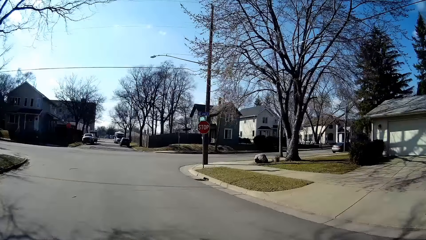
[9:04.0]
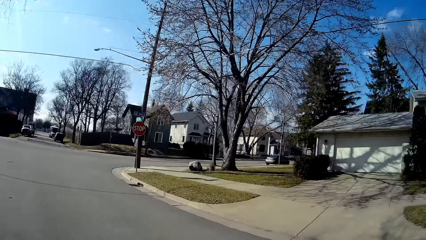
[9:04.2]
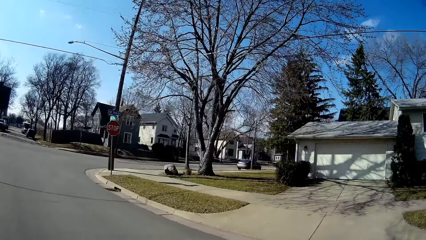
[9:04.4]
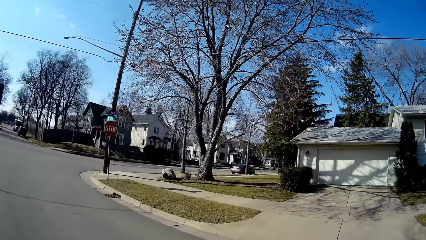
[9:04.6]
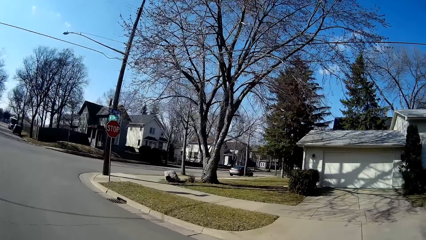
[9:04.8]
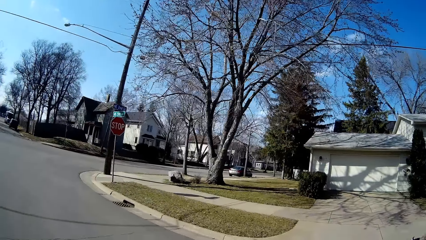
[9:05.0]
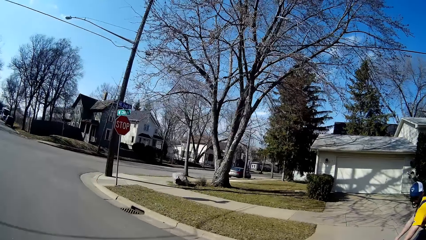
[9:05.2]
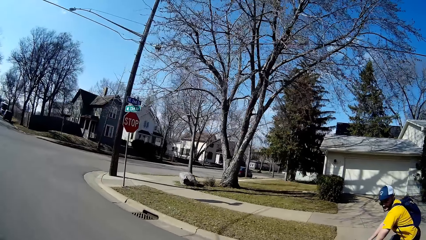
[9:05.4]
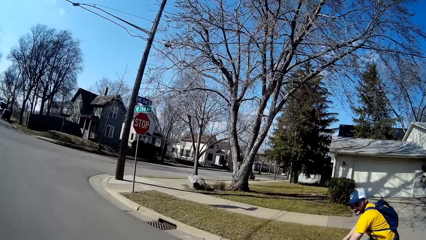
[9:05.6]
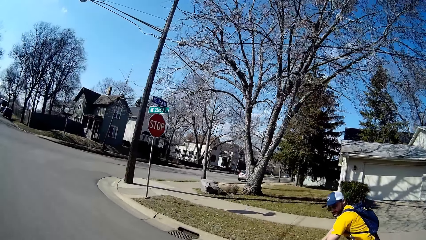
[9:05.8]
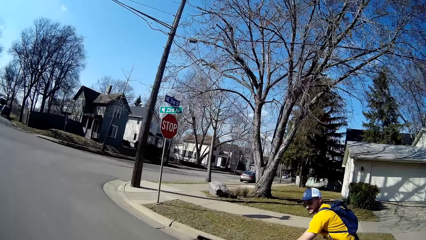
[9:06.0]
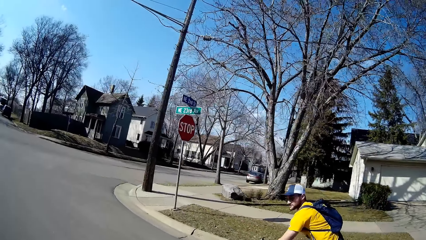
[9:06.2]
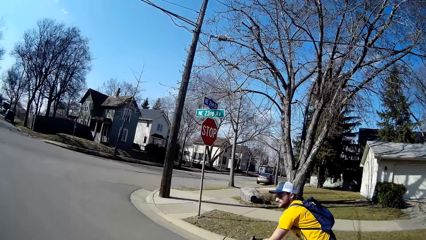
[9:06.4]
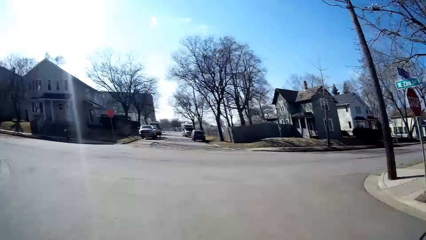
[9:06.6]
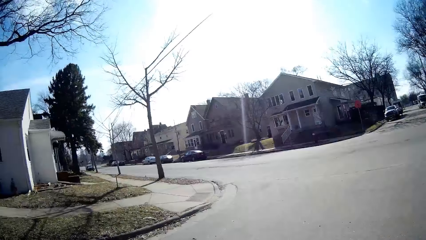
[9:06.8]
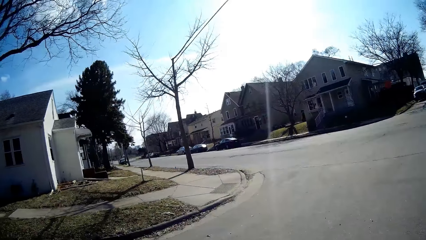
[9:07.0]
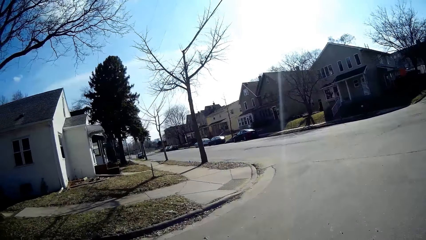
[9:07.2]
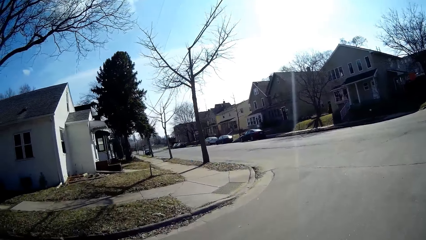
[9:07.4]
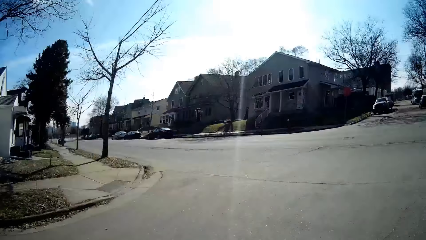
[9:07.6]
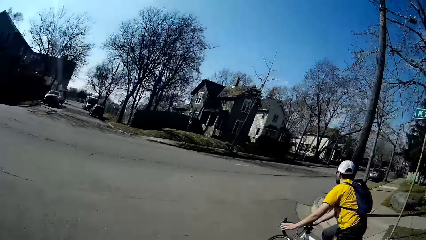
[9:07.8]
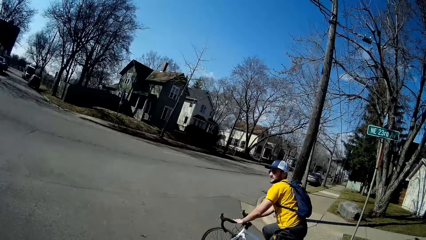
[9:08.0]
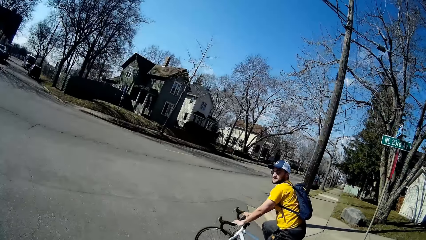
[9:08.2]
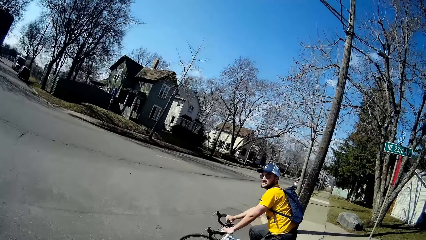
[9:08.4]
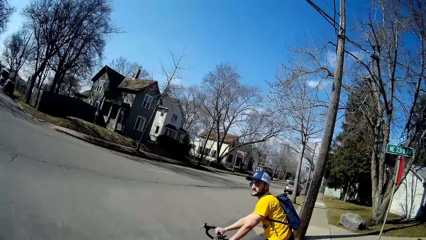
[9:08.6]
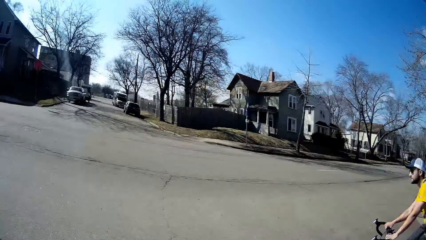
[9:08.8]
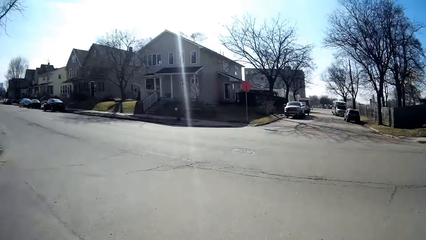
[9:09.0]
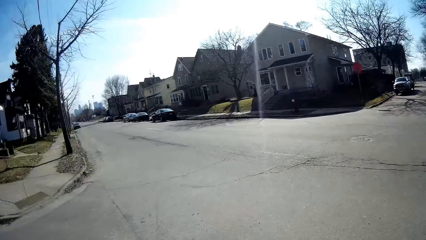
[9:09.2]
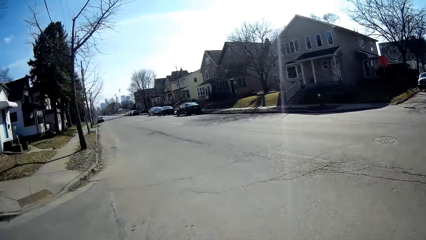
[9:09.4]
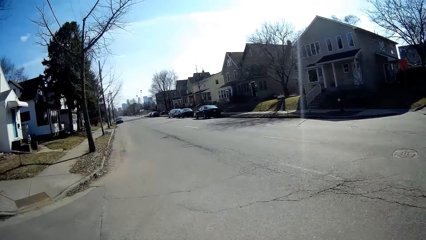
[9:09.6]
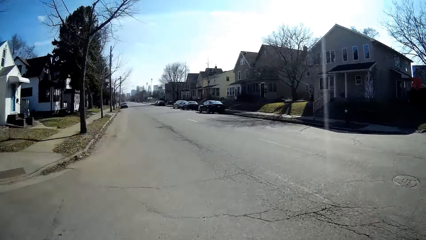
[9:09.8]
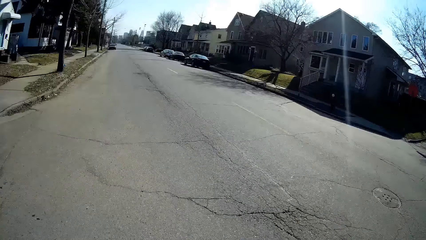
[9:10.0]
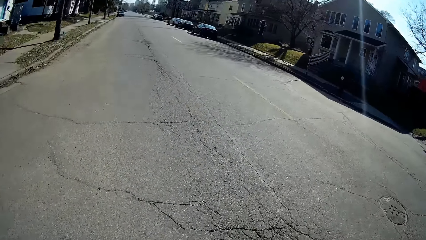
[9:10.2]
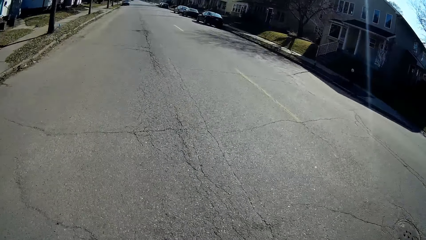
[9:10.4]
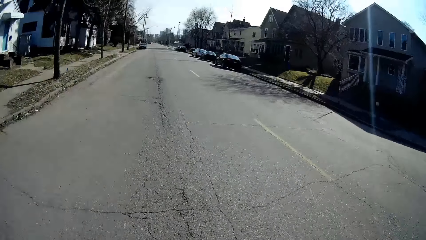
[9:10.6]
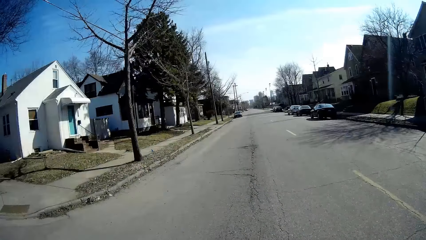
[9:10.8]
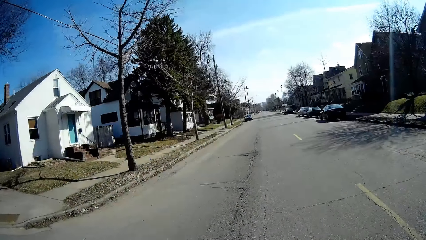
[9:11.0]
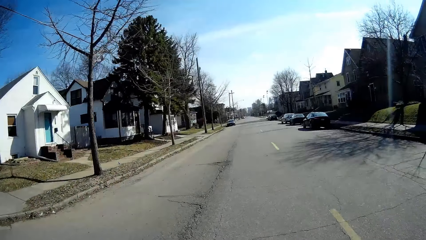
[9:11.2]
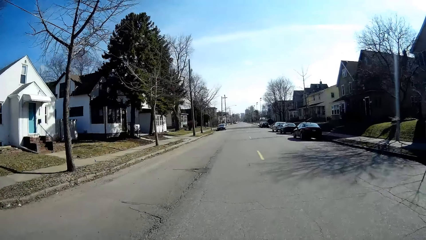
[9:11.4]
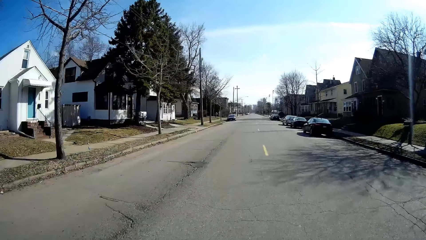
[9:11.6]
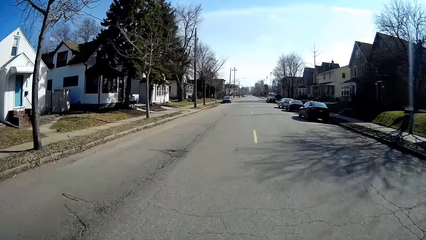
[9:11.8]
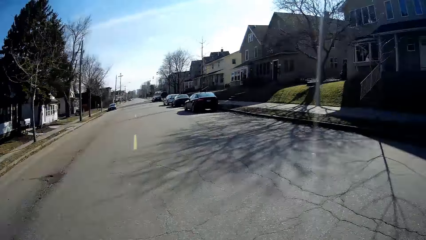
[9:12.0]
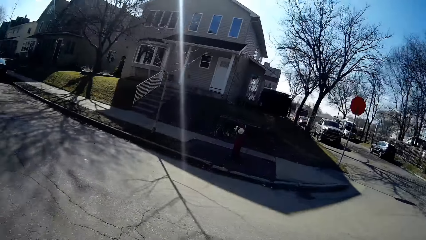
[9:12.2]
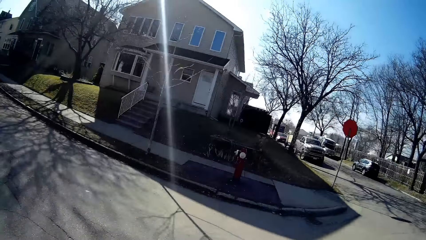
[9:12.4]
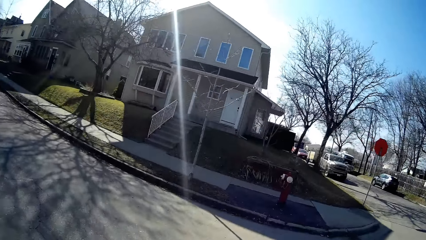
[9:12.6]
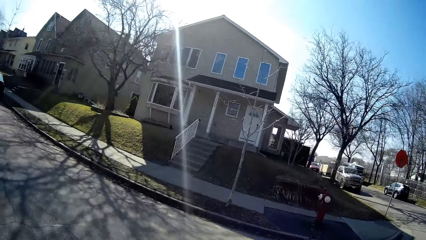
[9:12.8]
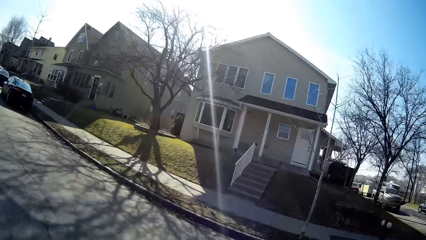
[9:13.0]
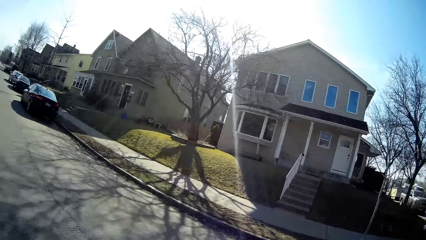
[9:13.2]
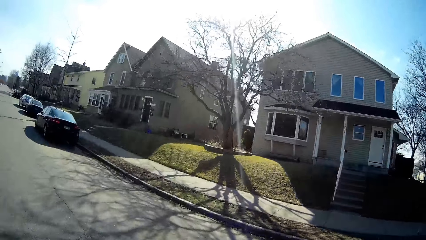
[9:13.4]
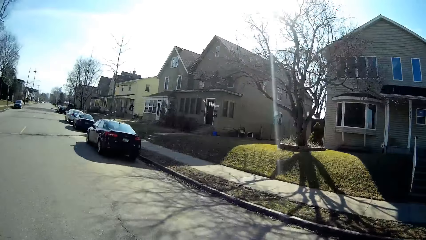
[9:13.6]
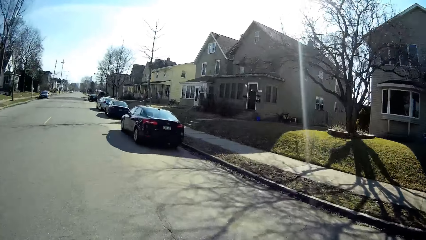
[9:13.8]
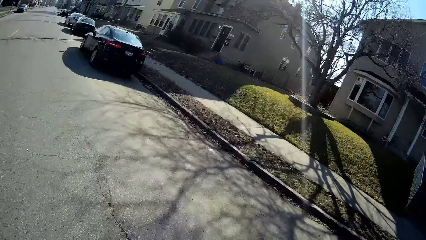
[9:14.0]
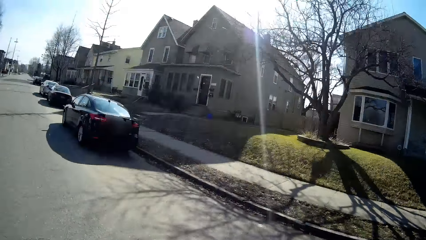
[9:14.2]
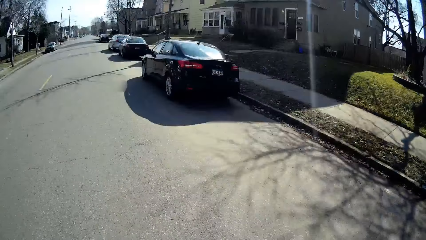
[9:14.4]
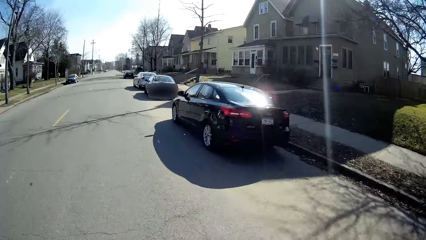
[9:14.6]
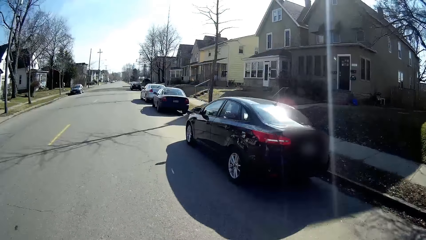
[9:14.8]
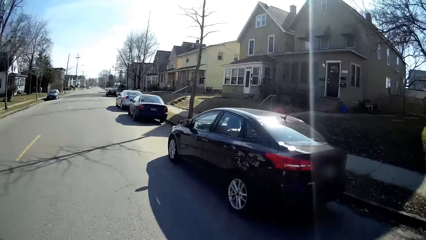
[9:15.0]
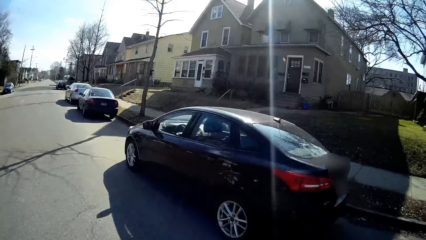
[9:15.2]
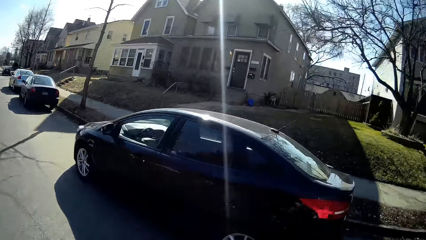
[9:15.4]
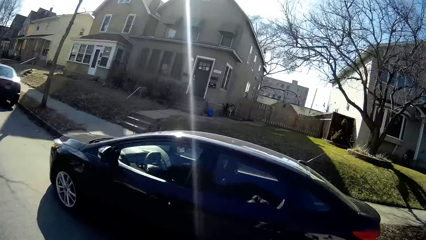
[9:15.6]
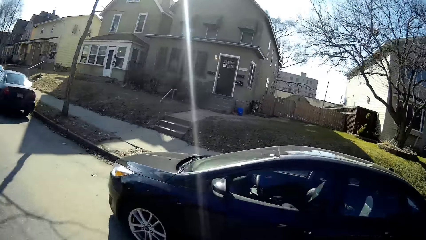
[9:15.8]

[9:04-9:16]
The camera wearer looks around. They ride the bicycle.

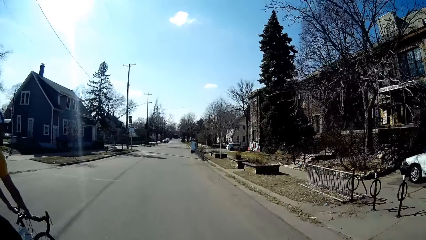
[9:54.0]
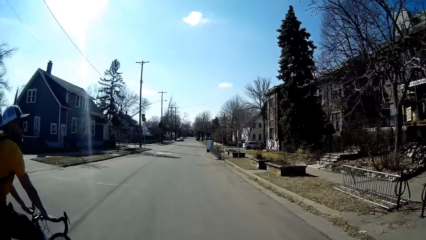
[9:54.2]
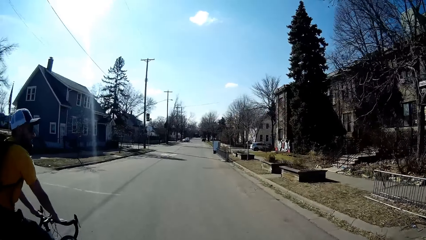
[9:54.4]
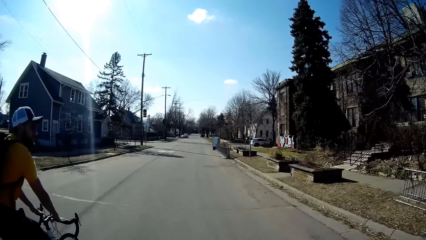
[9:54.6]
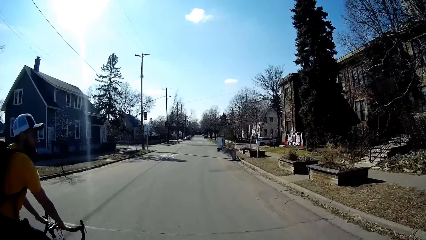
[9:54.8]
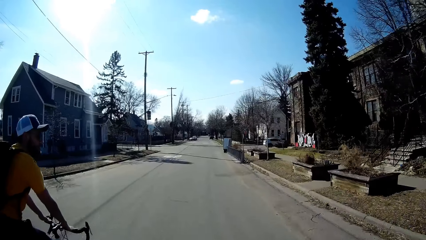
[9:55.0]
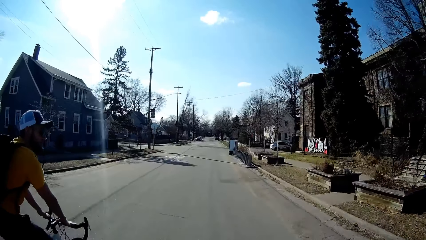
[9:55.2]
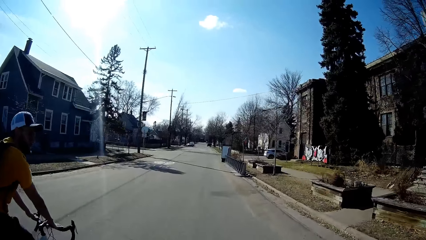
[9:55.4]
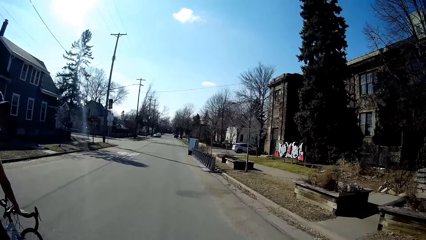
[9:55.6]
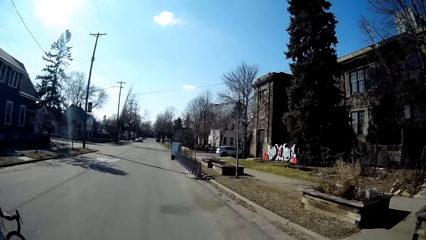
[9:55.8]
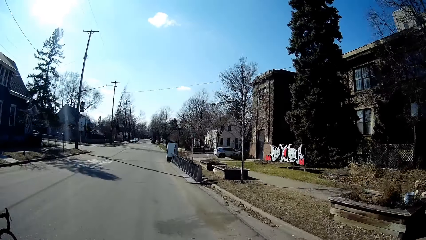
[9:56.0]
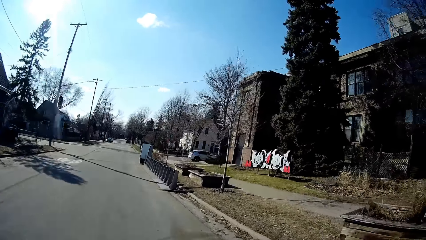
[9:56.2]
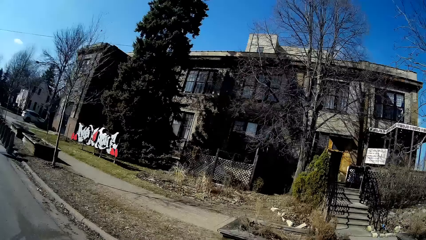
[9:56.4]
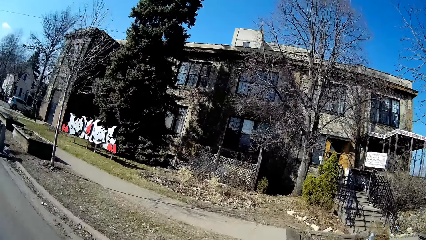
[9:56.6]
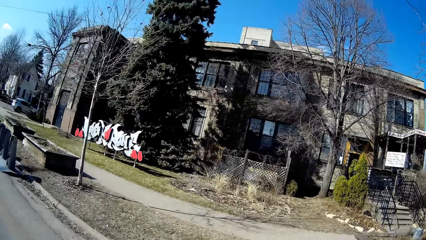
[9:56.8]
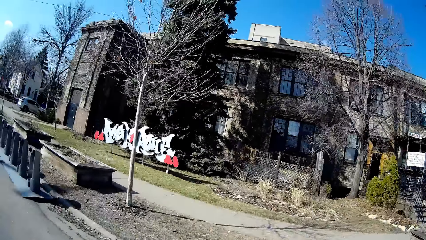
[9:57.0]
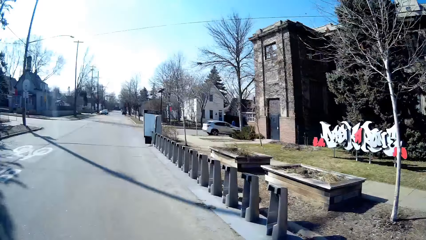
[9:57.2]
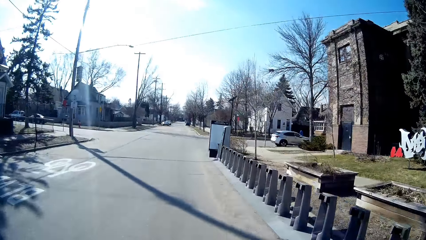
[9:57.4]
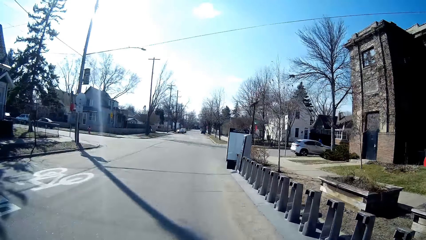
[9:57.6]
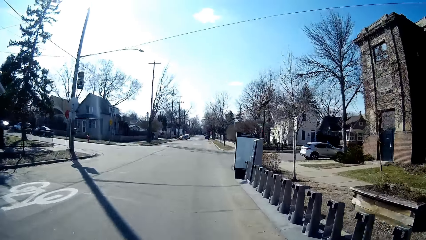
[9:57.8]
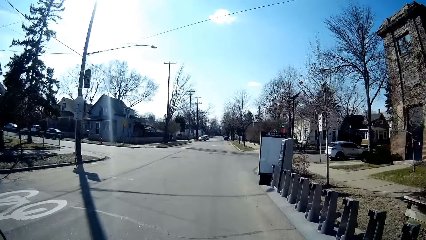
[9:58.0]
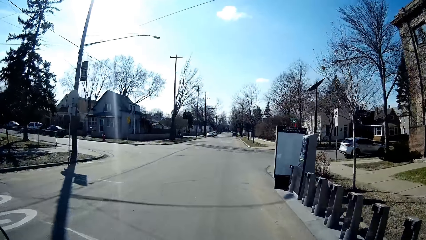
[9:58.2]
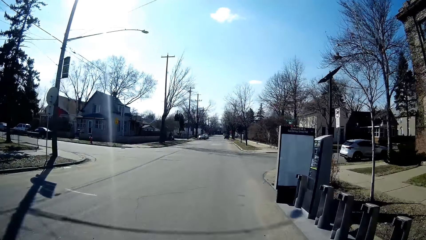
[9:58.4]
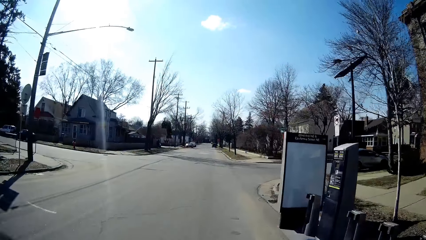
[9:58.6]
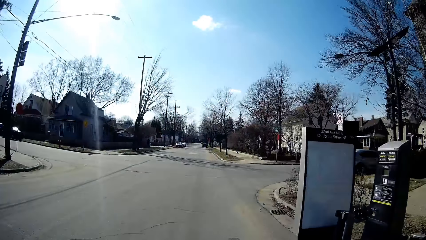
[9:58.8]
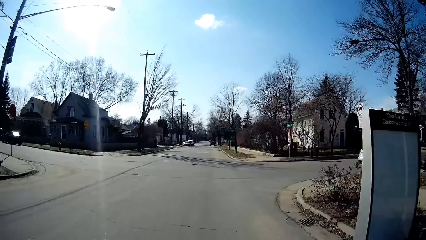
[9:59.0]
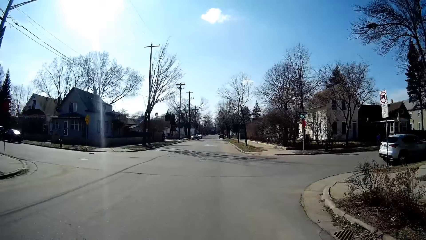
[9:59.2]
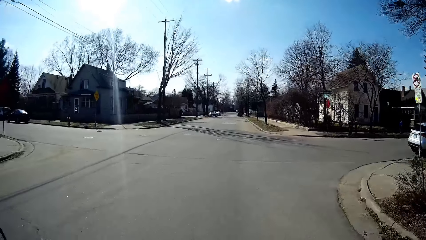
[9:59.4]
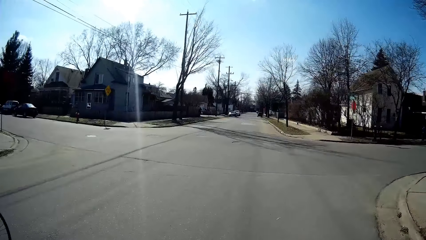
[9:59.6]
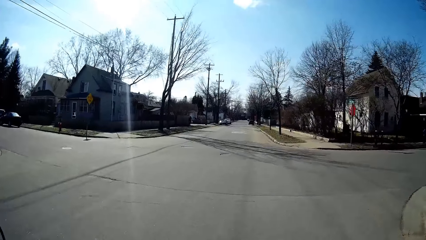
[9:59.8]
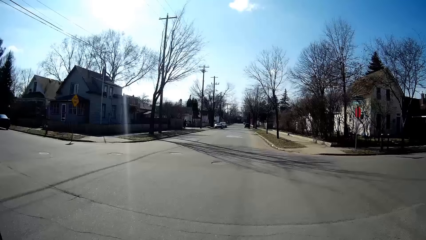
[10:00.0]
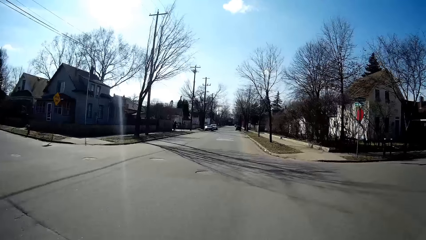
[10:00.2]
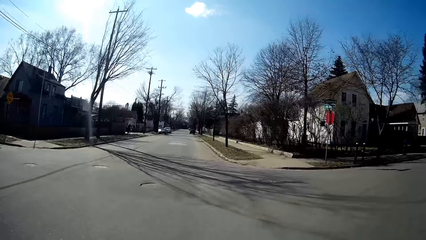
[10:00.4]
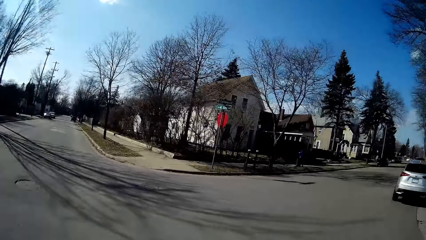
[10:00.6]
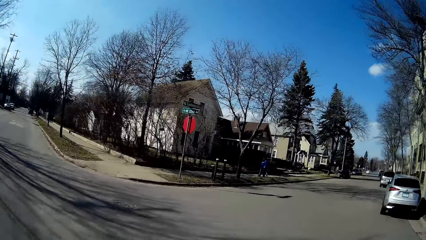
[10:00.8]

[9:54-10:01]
Someone talks to the camera wearer.
